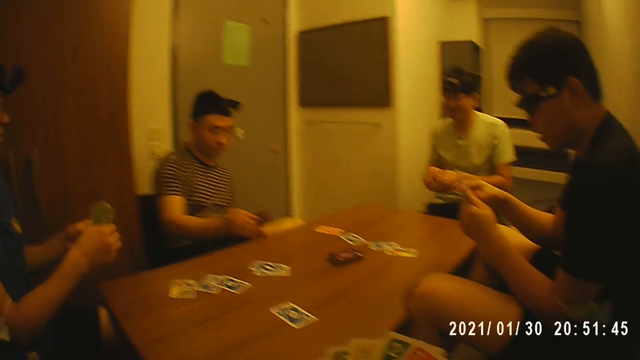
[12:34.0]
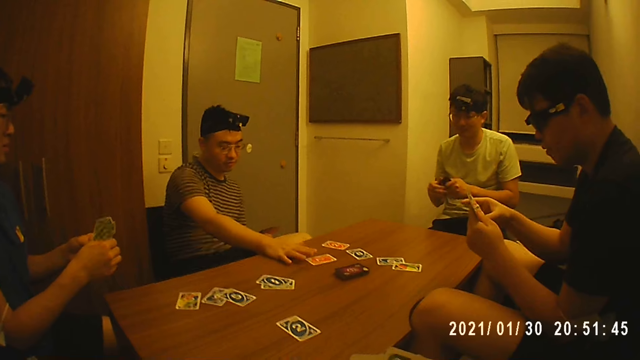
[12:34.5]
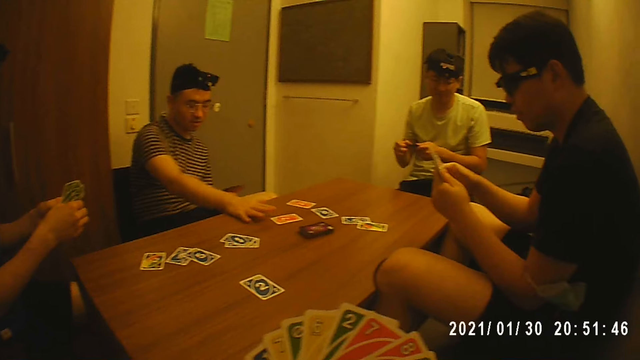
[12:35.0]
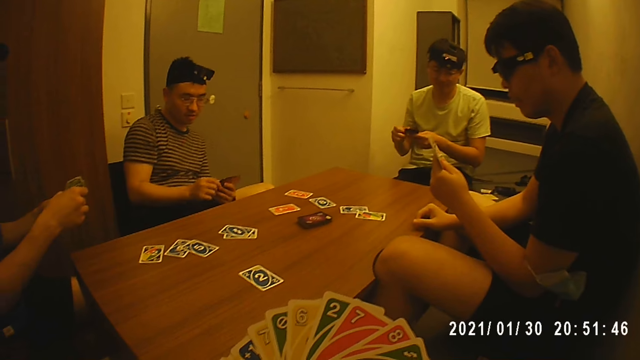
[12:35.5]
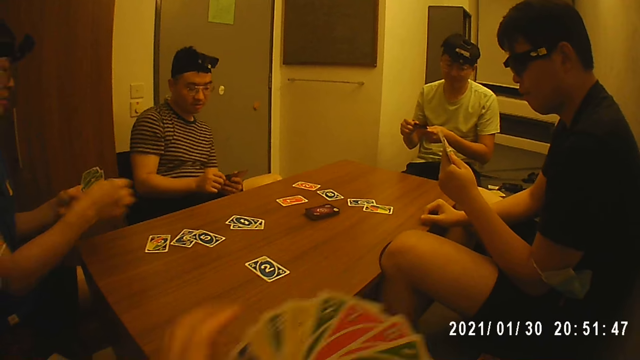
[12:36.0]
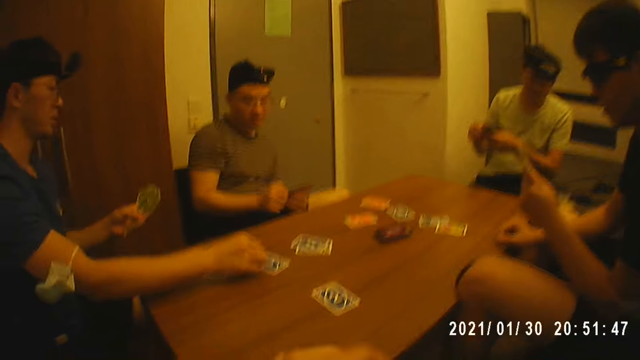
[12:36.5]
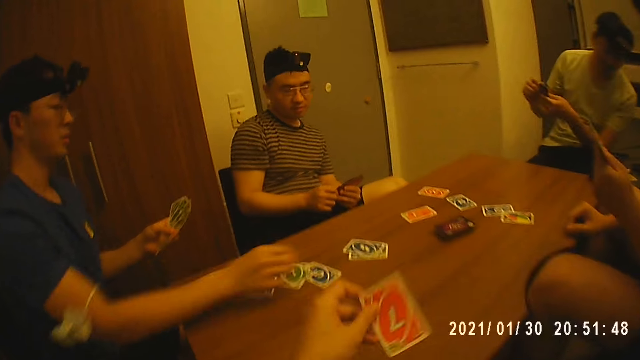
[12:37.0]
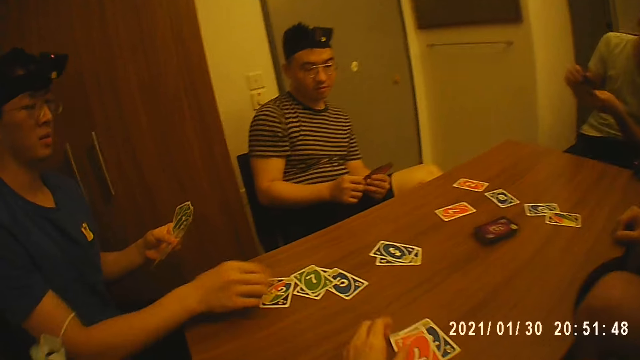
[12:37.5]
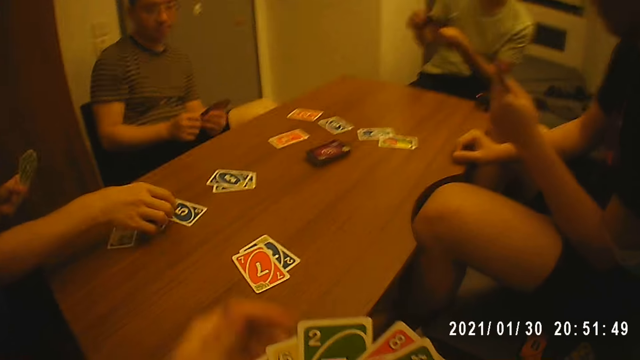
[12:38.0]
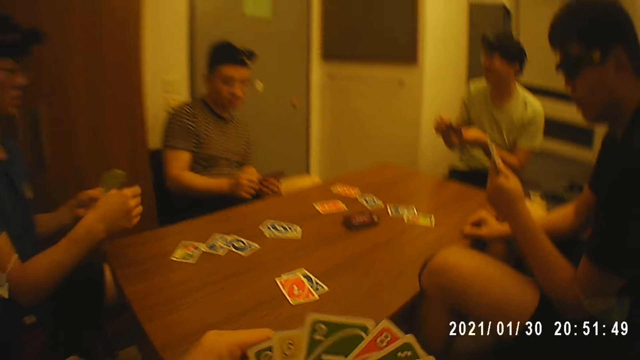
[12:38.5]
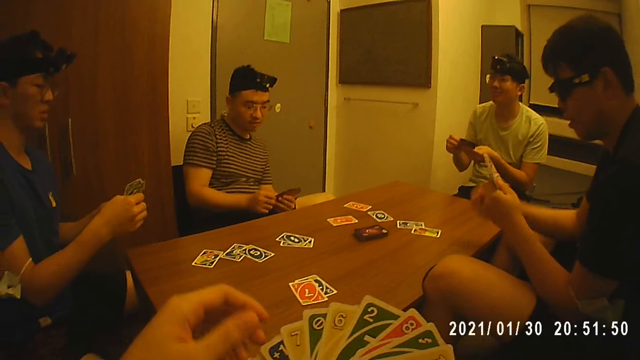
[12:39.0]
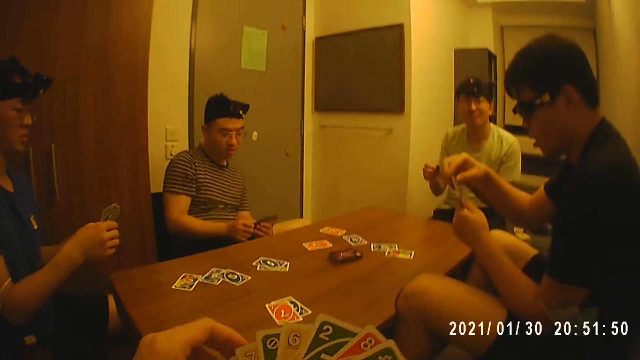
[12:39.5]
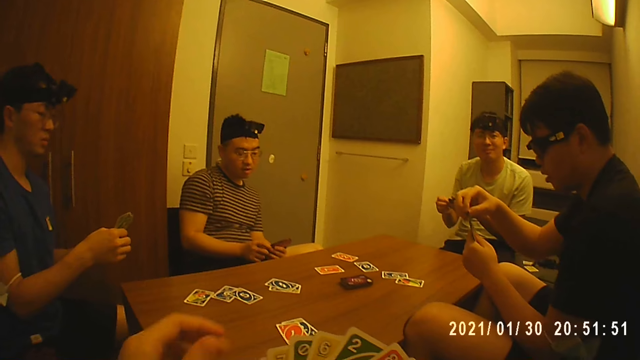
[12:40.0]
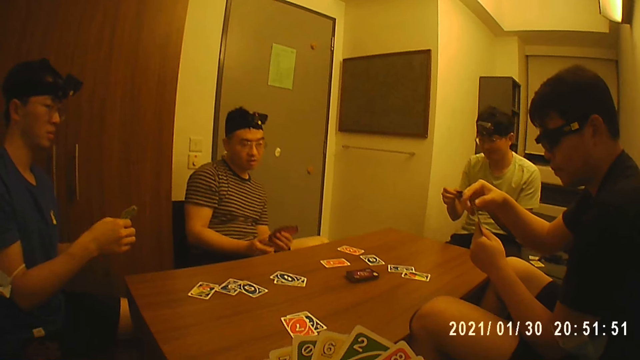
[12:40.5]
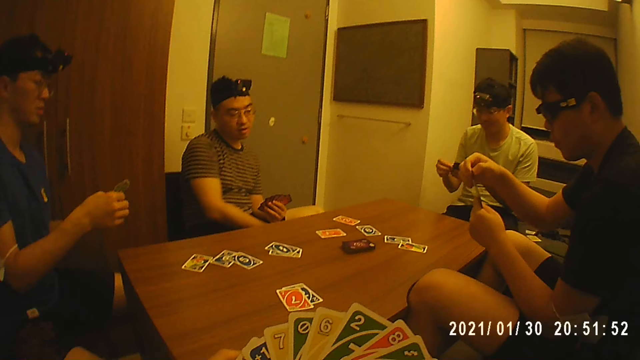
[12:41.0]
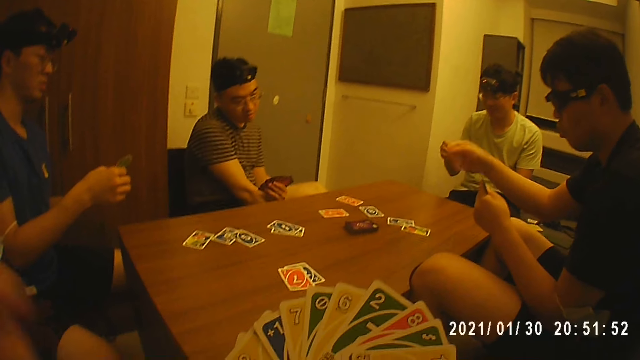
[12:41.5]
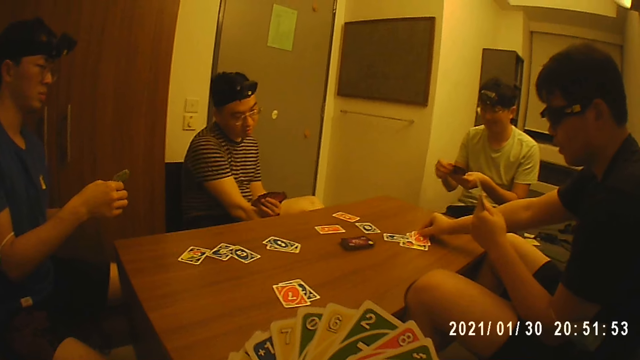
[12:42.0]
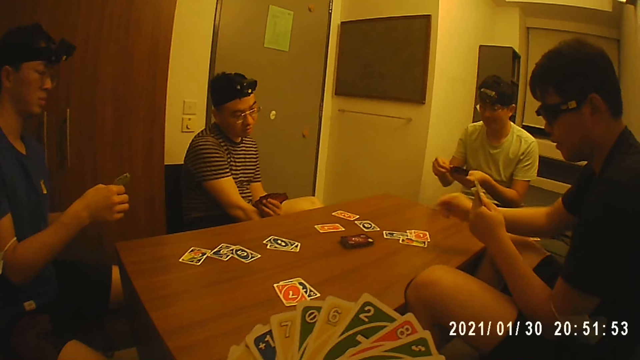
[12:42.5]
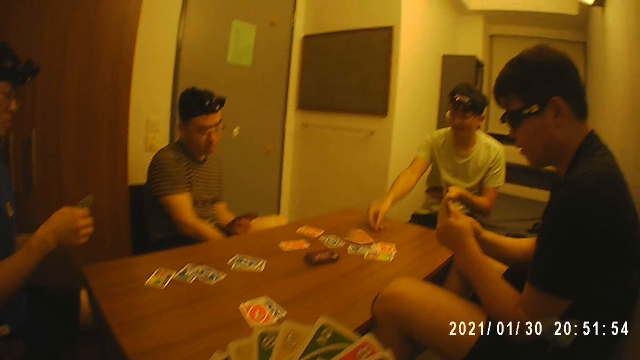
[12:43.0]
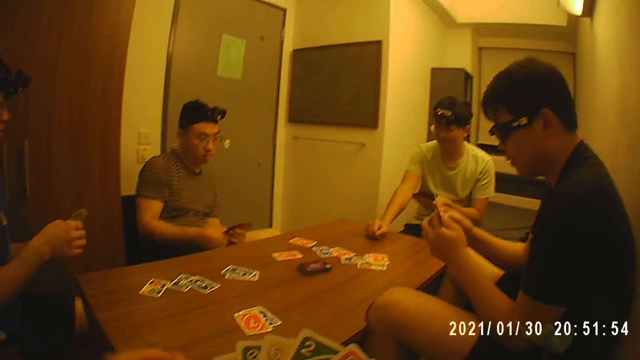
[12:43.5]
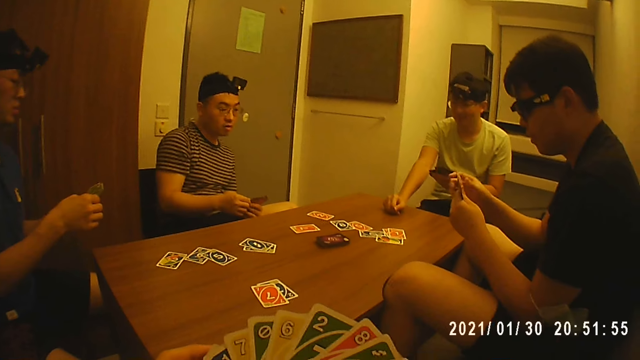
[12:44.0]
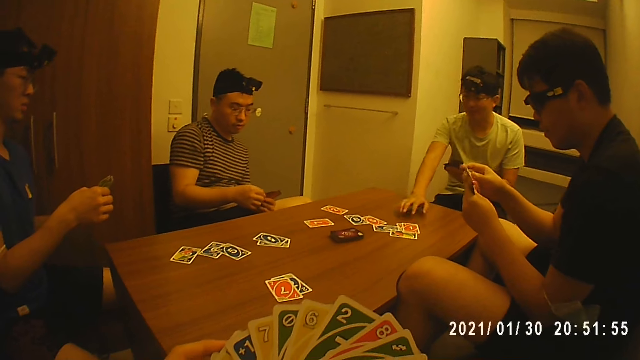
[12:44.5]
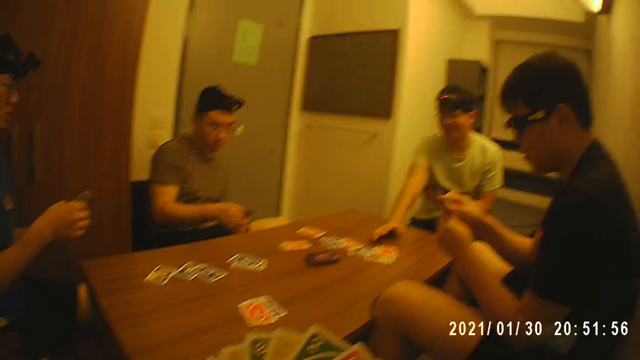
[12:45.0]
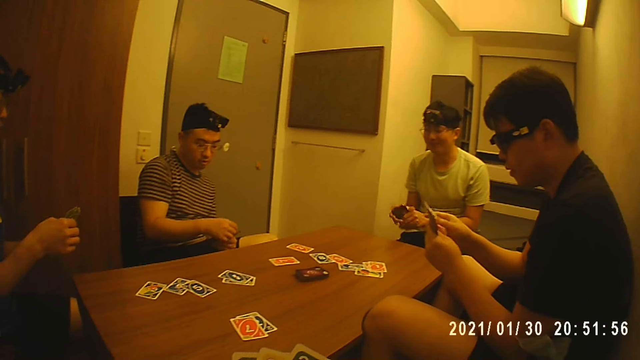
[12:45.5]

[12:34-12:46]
A man puts a card on a table. Another man puts a card on the table. The second man picks a card from the table with his right hand. The camera wearer puts a card on the table. A third man places some cards on the table with his right hand. The camera wearer touches the camera. A fourth man places a card on the table with his right hand.

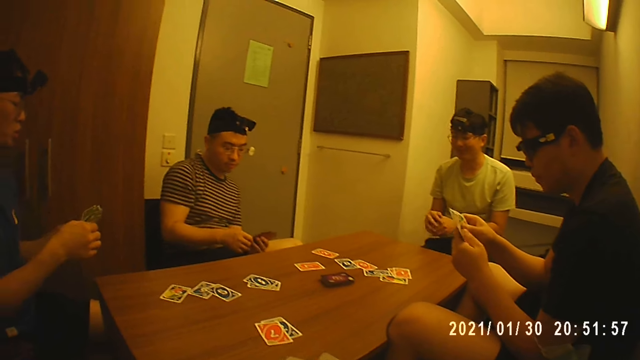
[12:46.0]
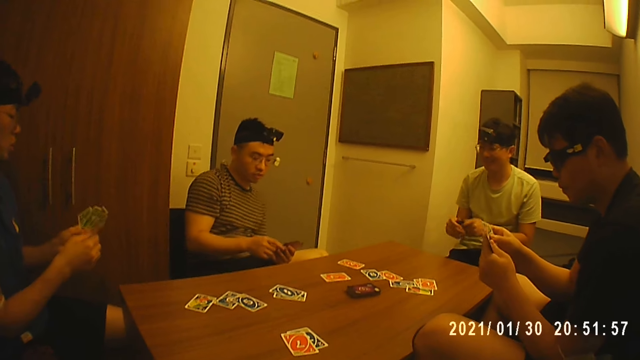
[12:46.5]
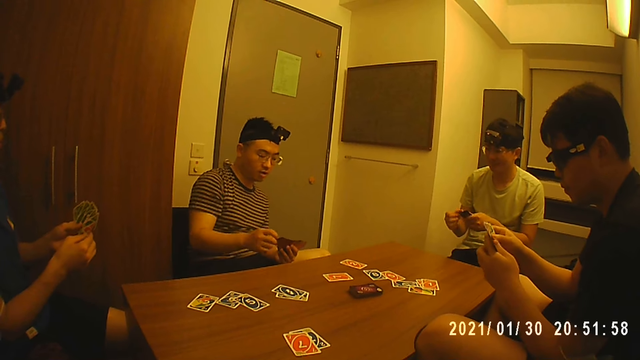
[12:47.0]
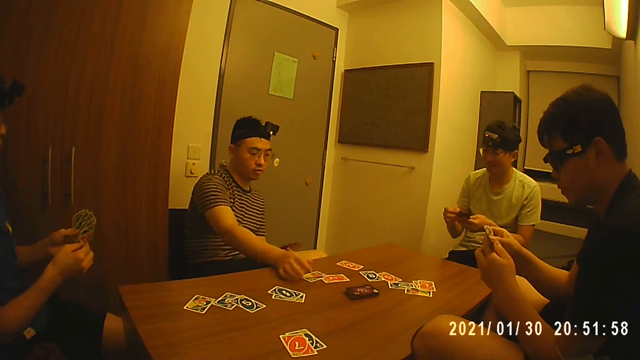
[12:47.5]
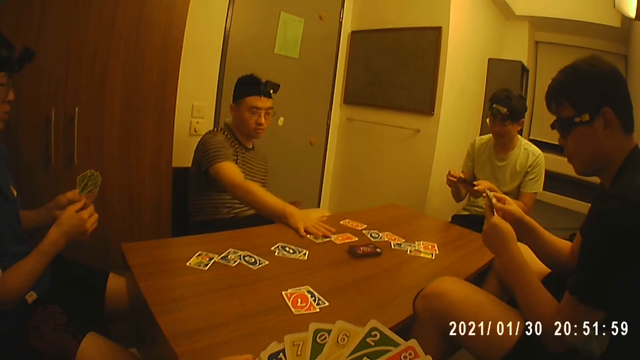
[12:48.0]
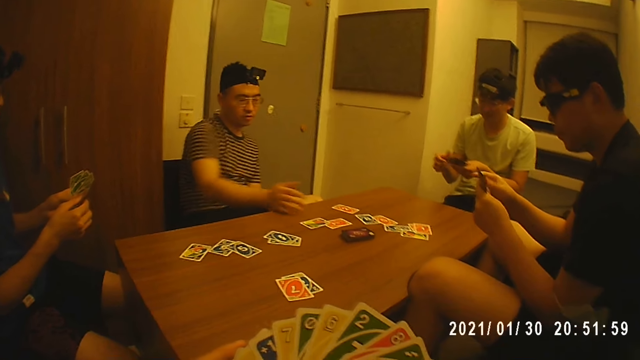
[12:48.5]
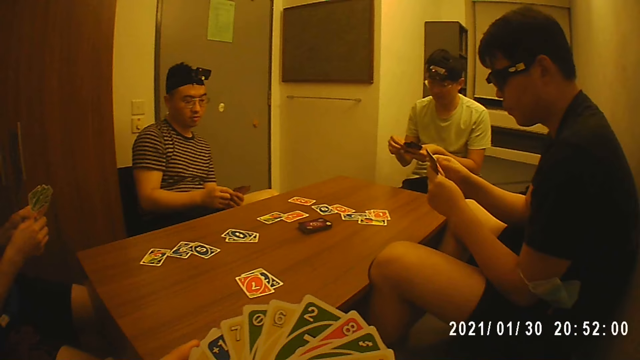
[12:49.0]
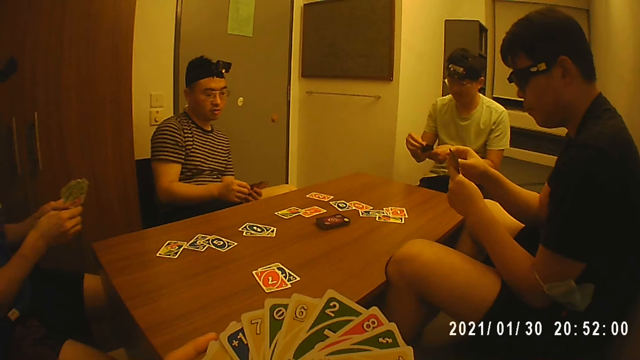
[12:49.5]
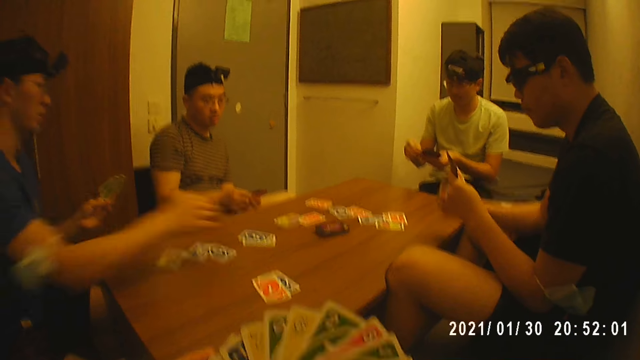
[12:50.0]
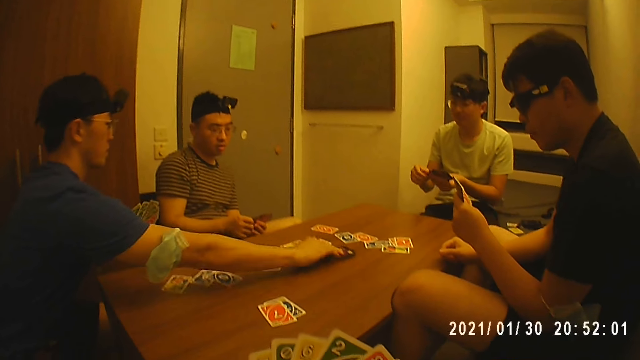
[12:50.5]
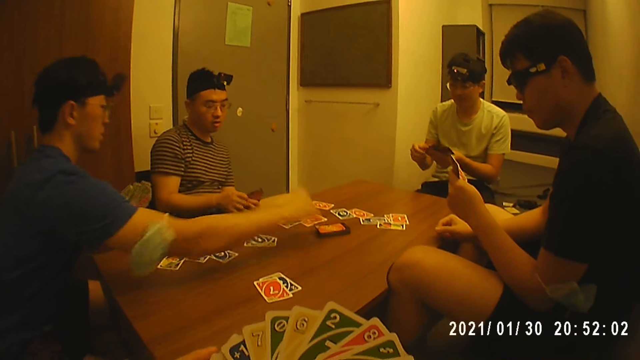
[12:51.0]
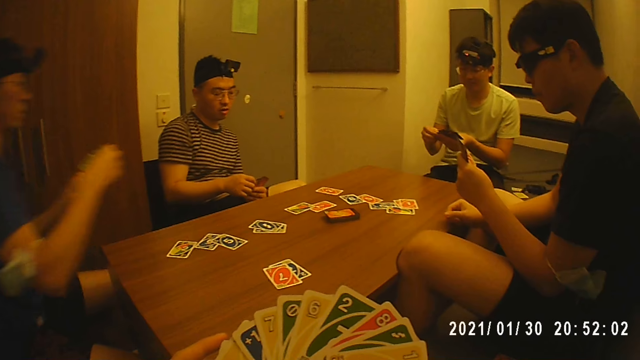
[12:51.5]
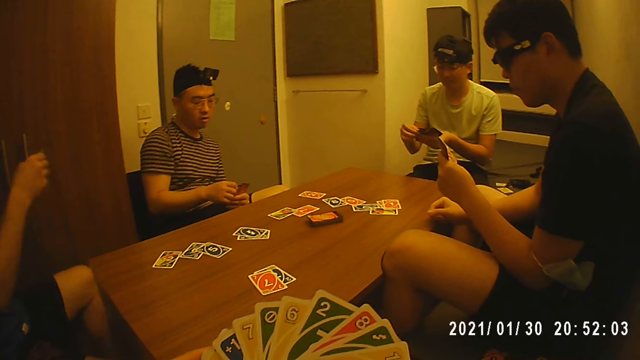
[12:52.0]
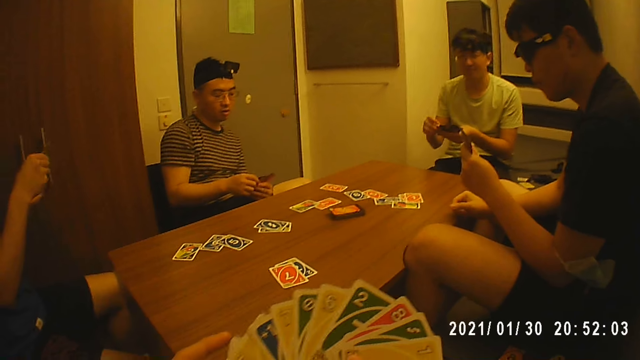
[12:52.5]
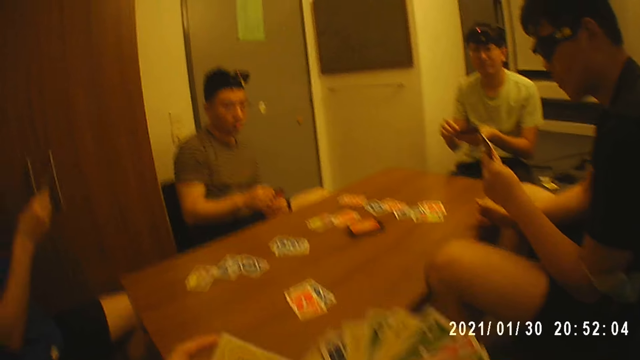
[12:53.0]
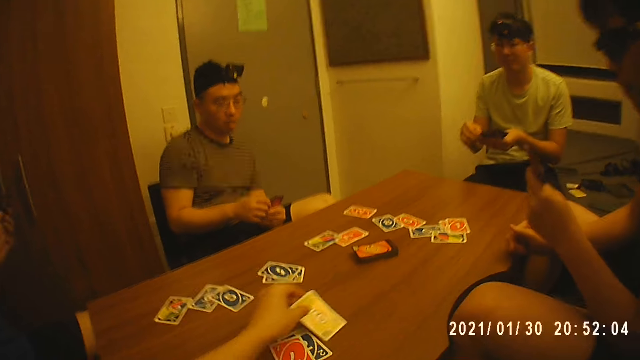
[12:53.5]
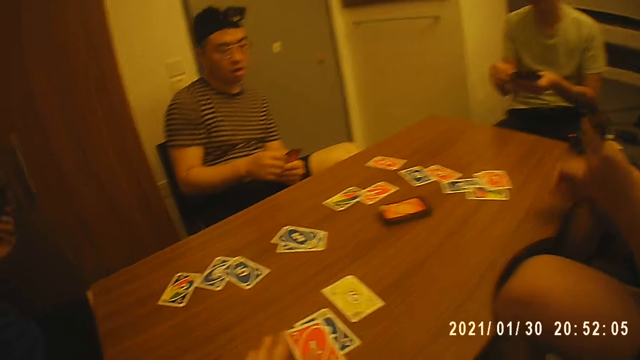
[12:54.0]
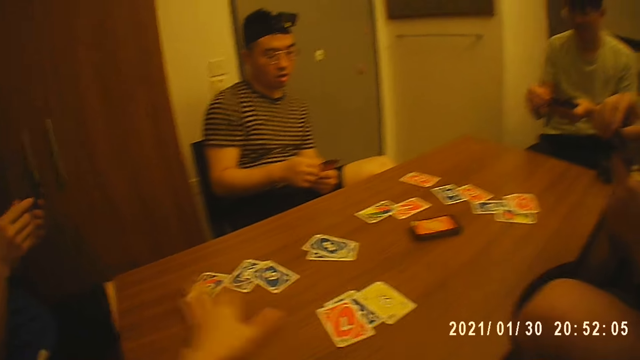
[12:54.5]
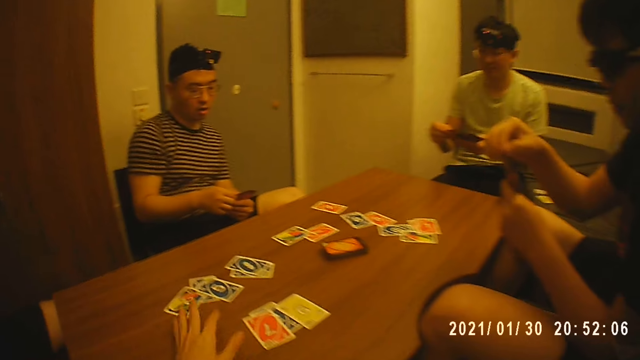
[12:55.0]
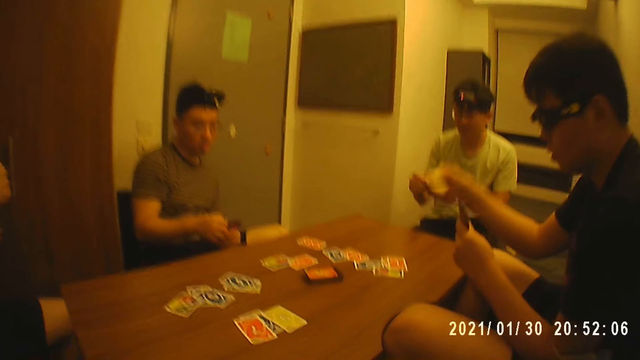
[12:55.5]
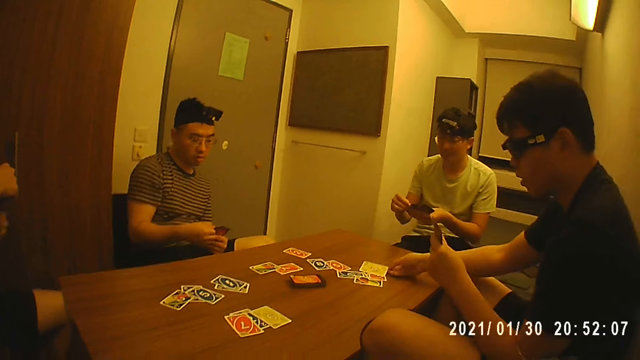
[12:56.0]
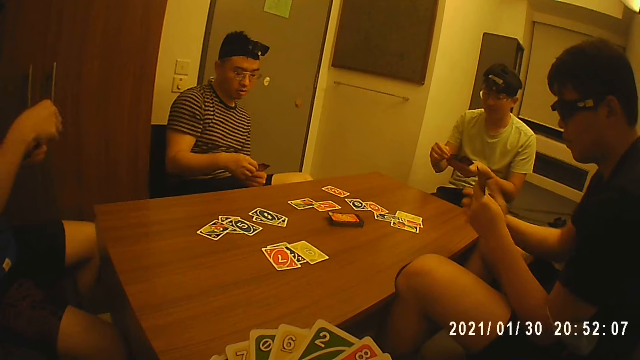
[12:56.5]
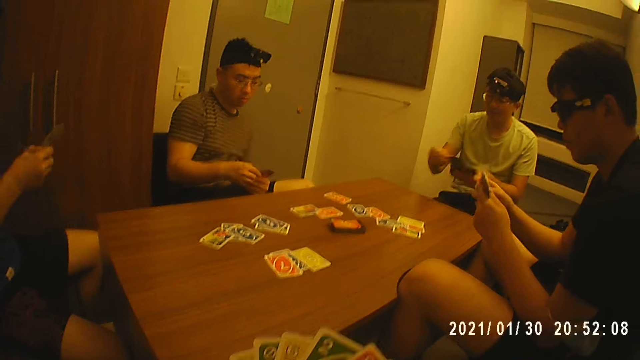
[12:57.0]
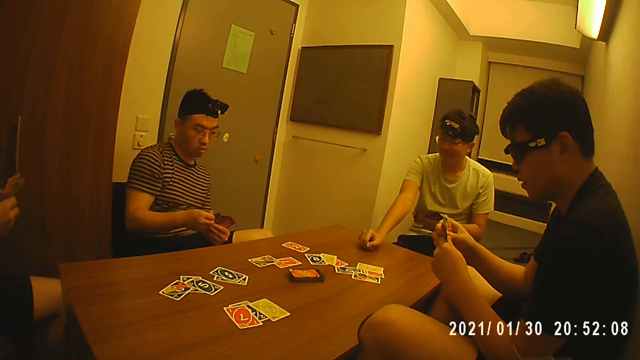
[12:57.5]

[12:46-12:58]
A man places a card on the table with his right hand. Another man picks a card from the stack of cards on the table with his right hand. The camera wearer places a card on the table with his right hand. He moves cards on the table. A third man places a card on the table with his right hand. A fourth man puts a card on the table.
